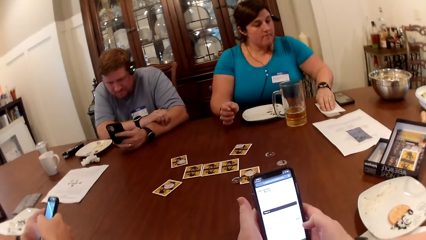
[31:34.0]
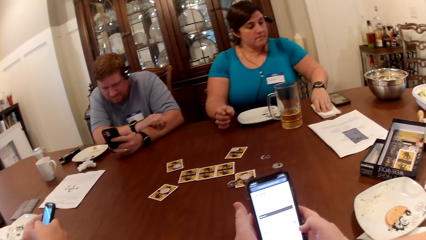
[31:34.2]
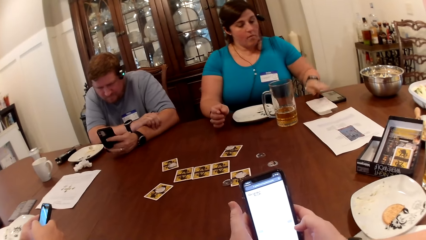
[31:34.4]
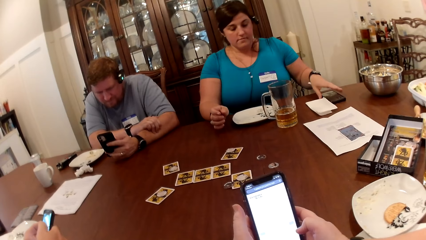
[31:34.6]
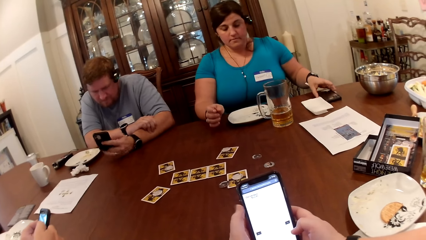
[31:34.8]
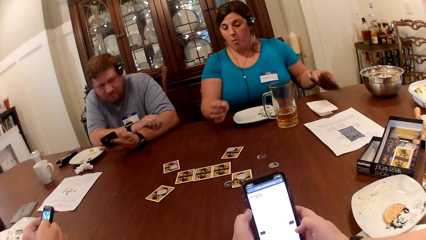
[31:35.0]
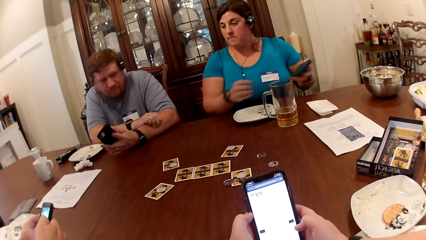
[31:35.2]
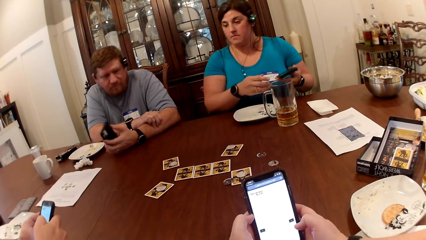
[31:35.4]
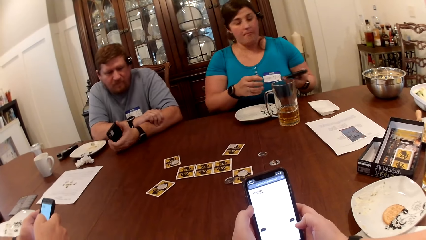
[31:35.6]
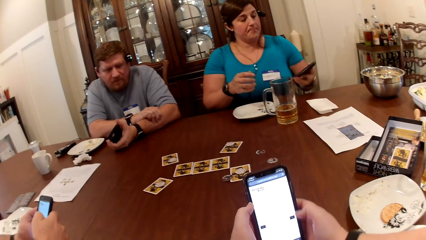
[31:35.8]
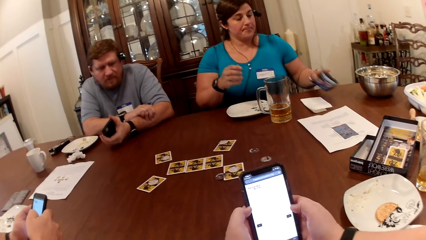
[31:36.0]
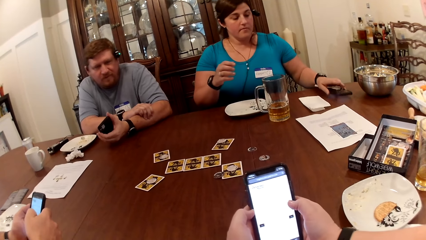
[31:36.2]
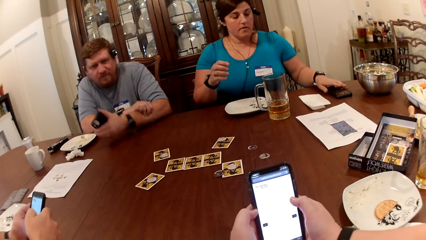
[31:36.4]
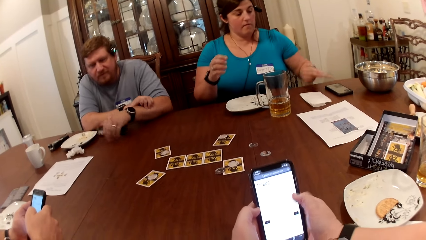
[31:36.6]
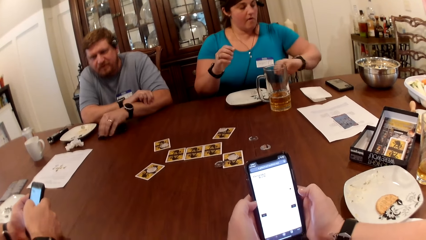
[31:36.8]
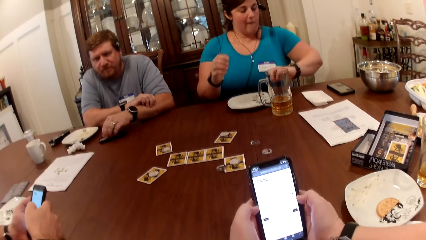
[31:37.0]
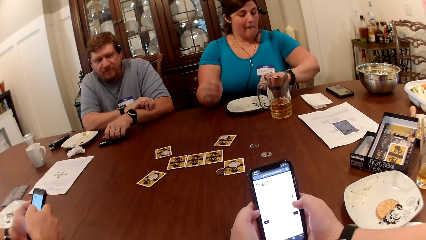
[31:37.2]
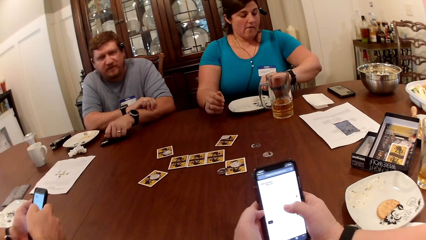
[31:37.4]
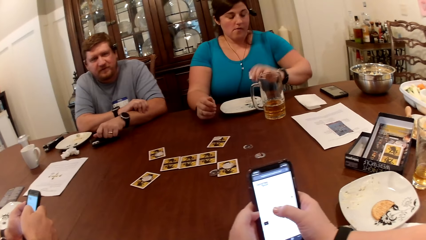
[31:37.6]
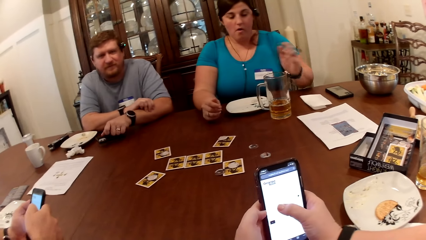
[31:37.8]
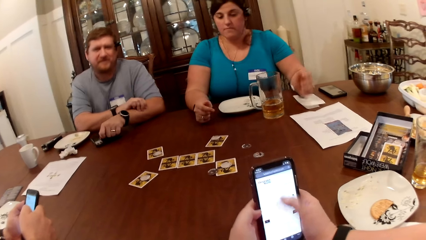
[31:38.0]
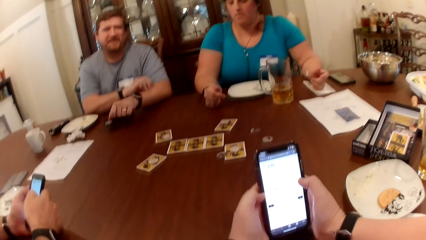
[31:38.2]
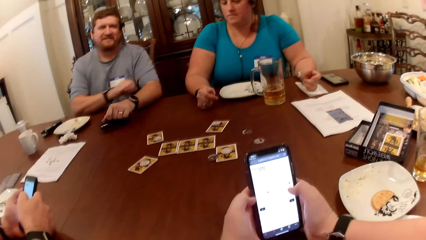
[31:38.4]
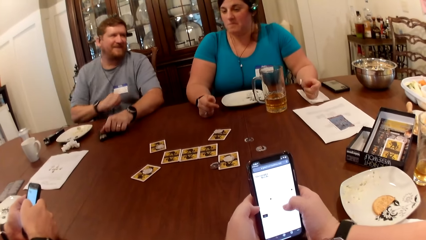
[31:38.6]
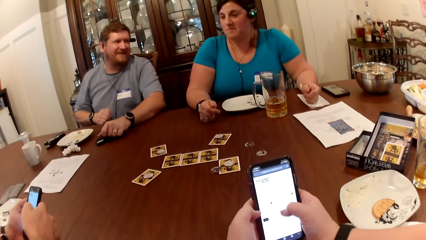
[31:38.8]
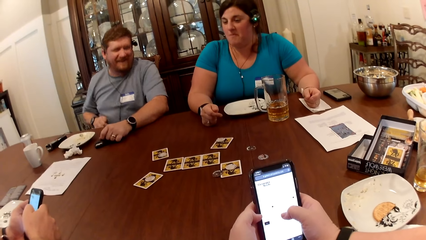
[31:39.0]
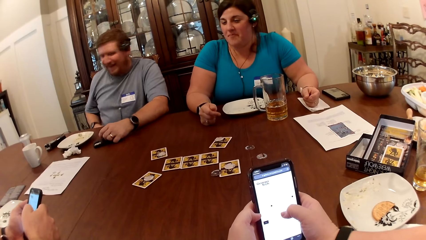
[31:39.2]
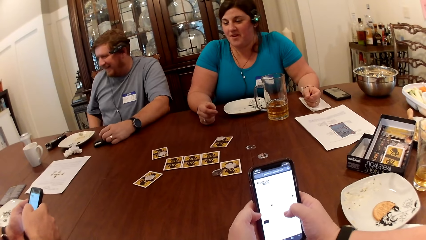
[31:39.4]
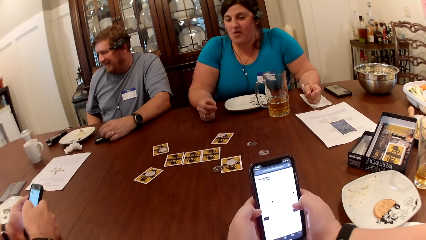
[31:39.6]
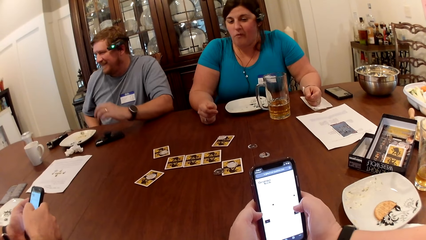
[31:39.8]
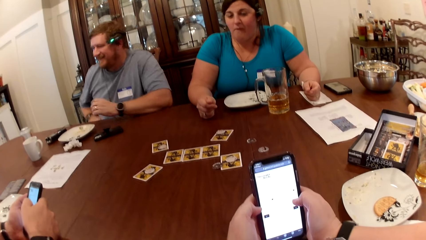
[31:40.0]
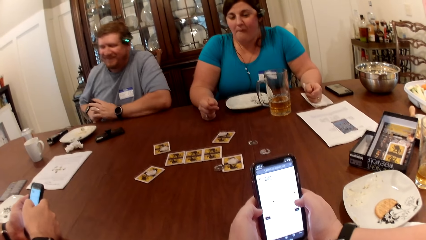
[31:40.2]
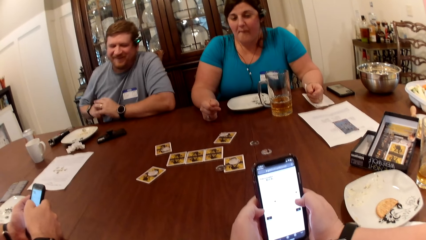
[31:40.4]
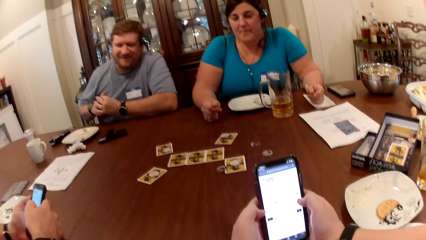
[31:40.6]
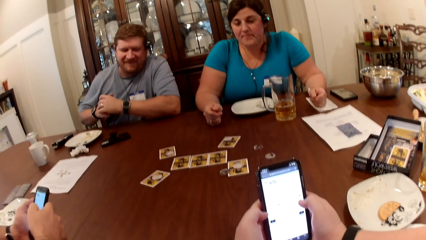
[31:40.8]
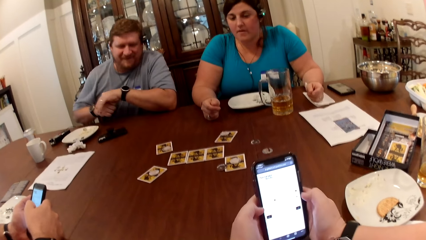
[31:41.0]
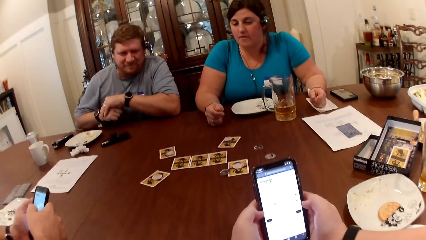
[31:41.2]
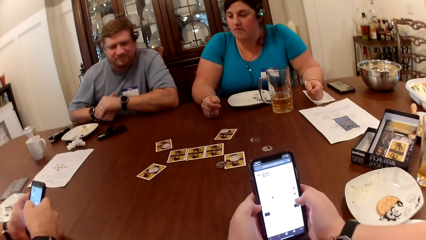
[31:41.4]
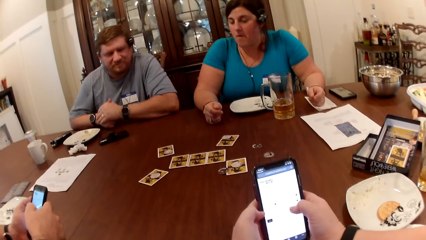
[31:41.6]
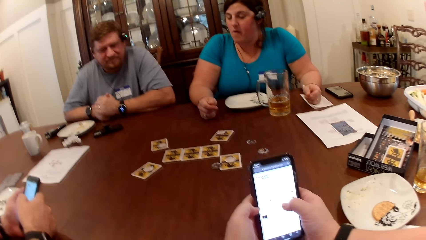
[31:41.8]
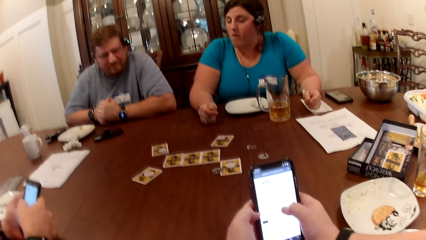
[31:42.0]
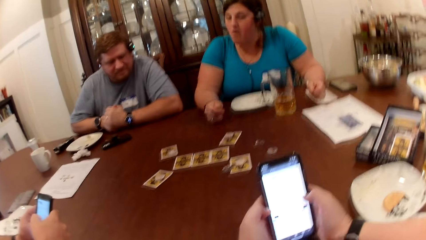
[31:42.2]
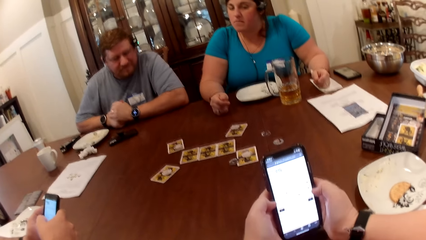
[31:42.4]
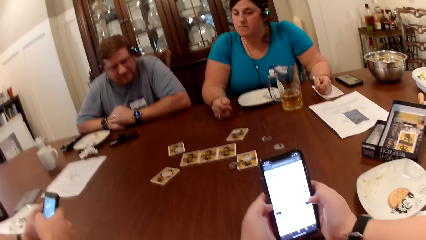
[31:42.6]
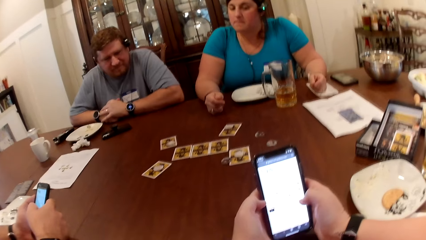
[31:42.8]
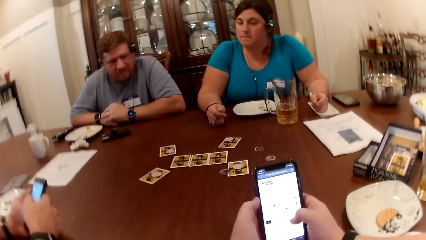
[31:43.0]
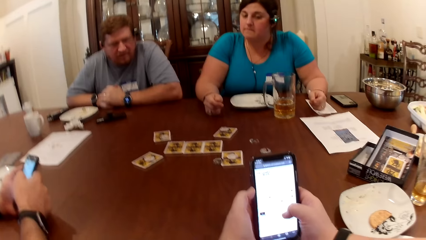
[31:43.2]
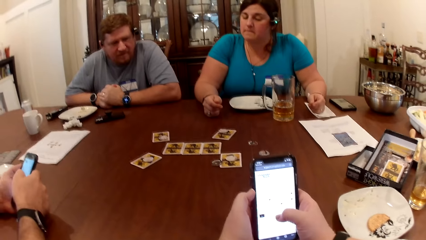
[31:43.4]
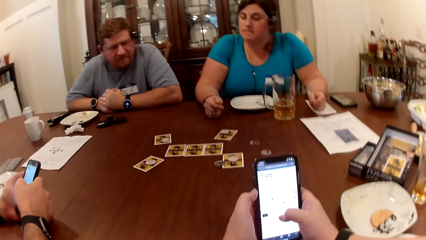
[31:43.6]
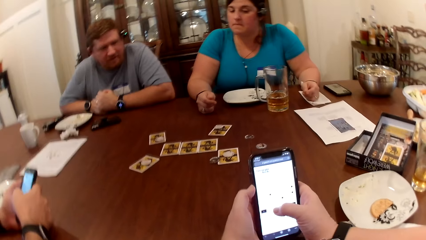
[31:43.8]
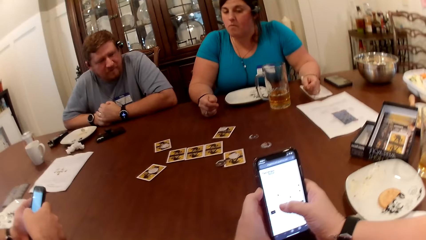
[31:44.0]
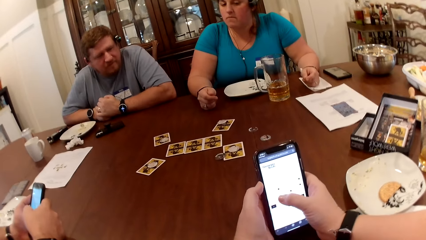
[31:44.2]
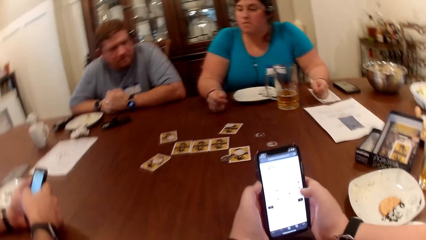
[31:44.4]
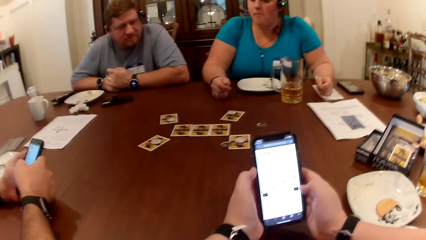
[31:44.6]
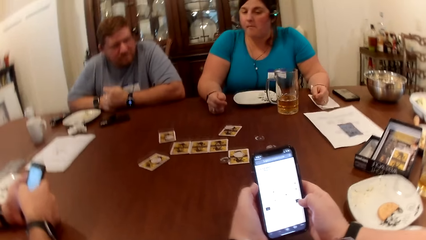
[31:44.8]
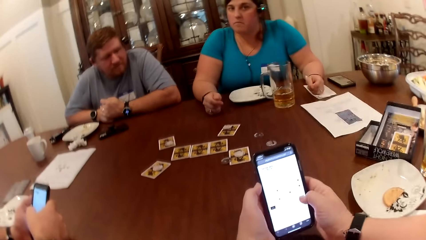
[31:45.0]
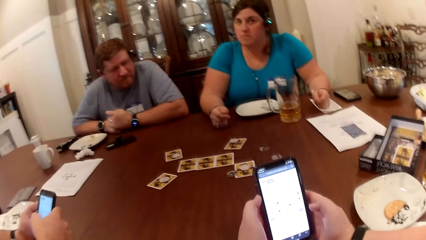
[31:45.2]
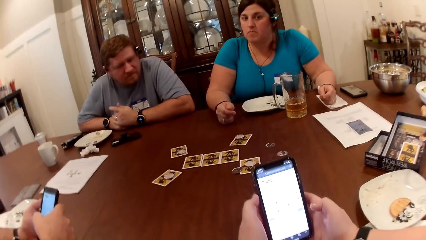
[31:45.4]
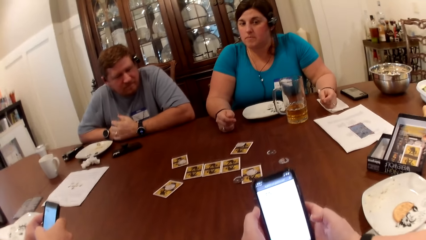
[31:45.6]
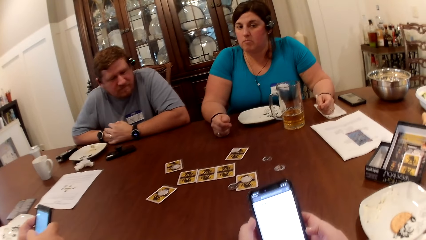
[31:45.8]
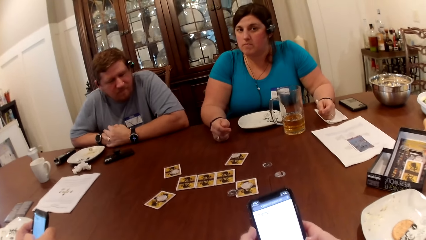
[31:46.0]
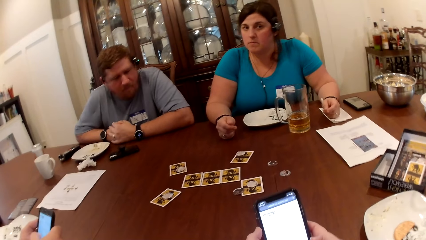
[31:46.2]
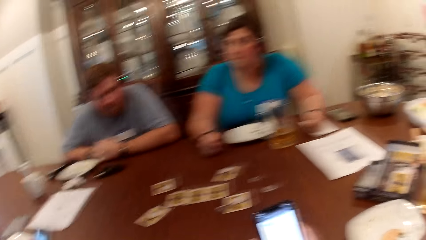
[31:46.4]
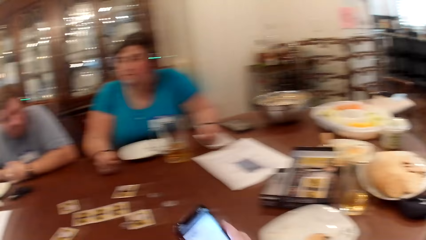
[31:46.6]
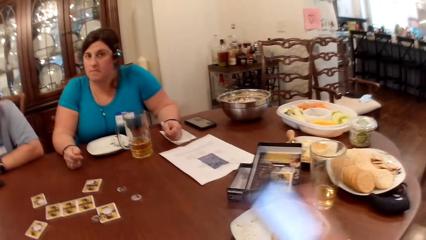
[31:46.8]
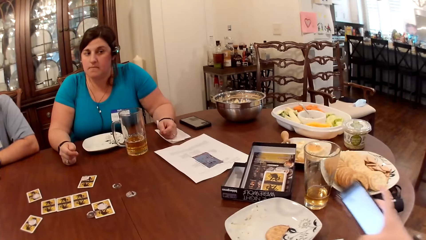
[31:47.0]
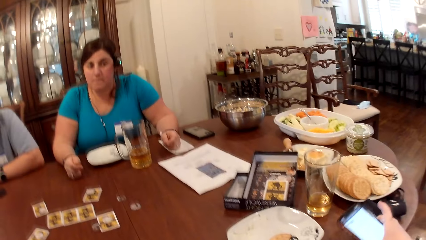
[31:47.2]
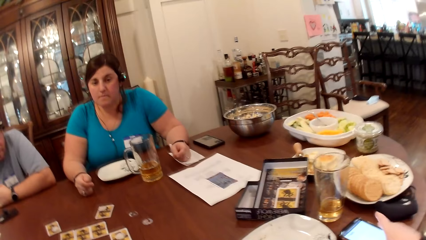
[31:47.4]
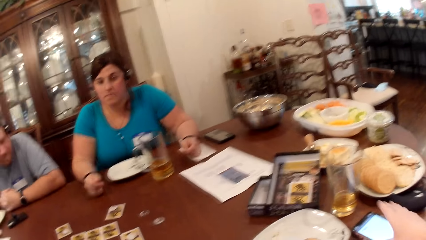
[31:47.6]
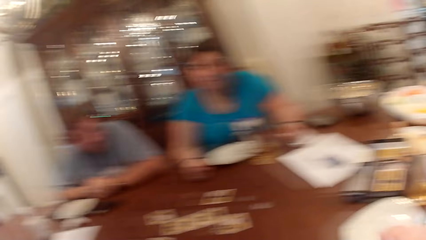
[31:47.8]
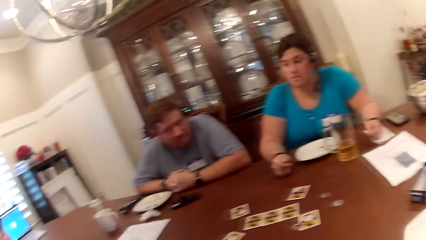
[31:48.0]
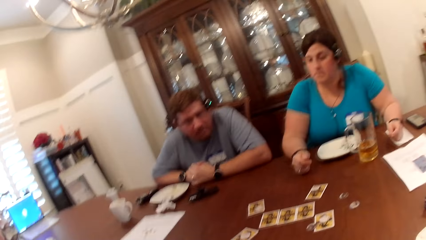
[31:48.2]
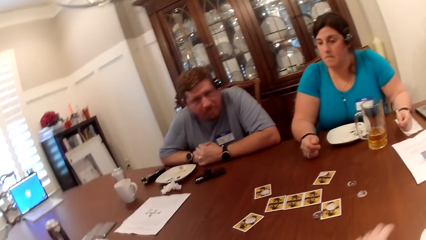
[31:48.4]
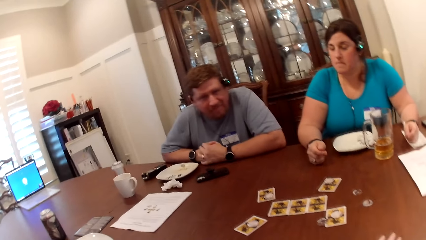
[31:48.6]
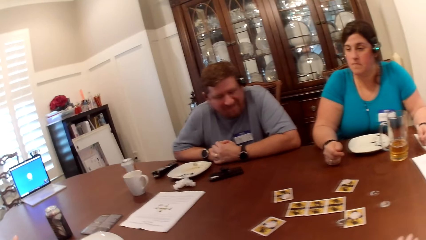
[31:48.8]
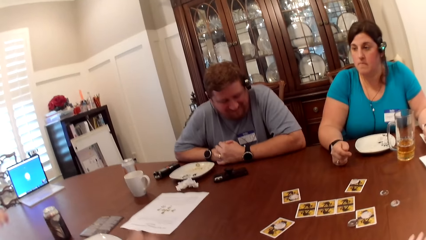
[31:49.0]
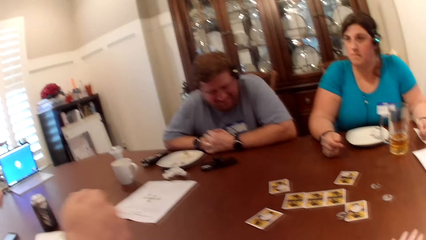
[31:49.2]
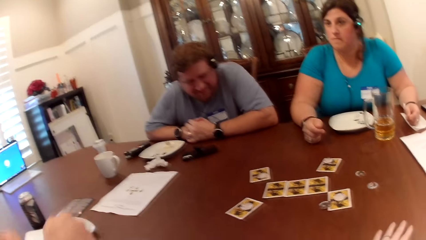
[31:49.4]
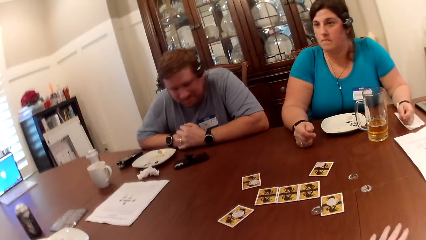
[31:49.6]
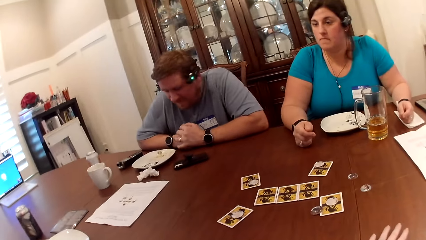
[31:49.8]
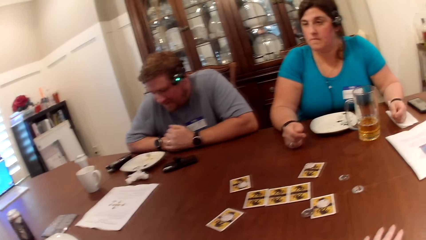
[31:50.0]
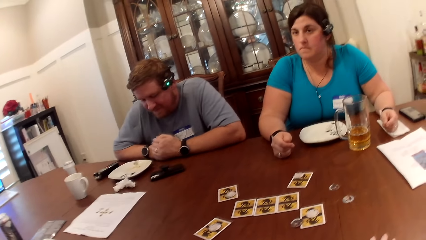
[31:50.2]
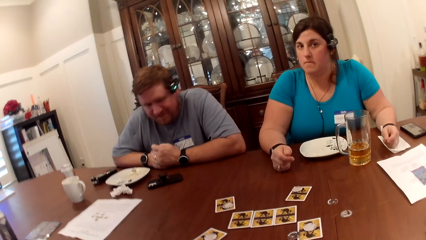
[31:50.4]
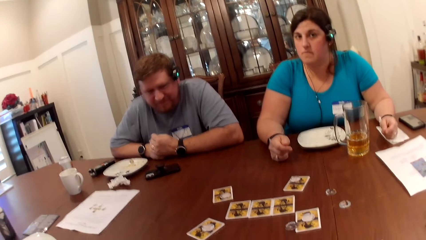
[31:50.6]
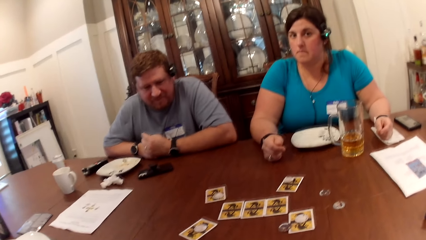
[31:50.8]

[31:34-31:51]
The camera wearer scrolls the phone. The woman picks up the phone on the table with her left hand and drops the phone on the table with her left hand. A man drops the phone on the table with his left hand. Another man converses with the camera wearer, the woman and the first man. The camera wearer scrolls the phone. The other man scrolls the phone. The camera wearer scrolls the phone. She drops the phone on the table with her right hand.
